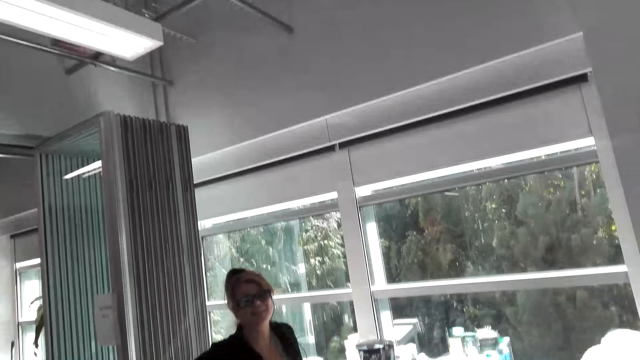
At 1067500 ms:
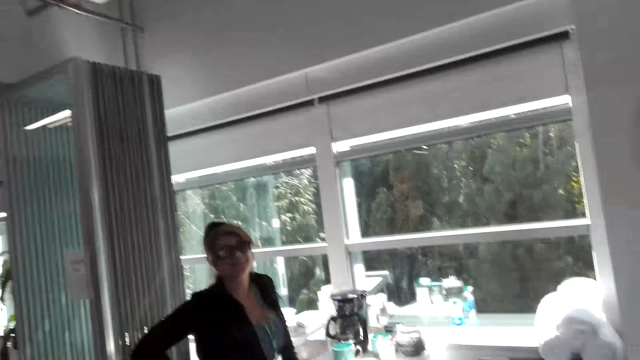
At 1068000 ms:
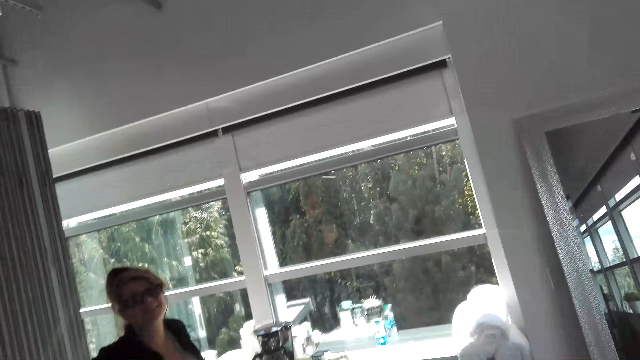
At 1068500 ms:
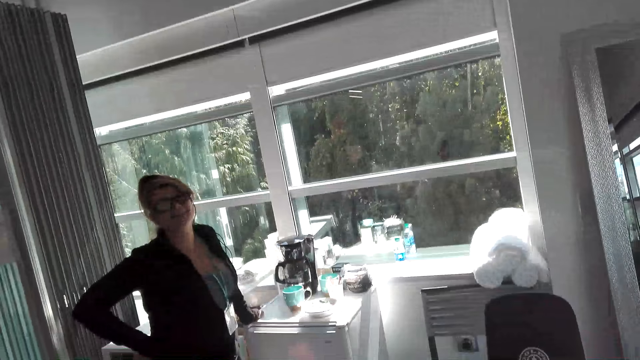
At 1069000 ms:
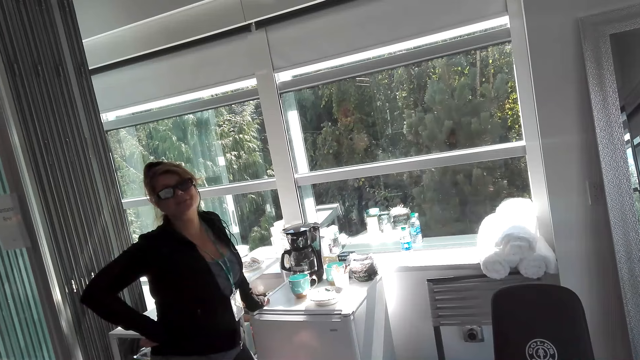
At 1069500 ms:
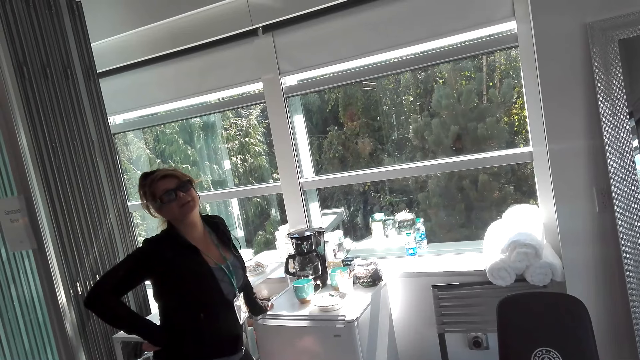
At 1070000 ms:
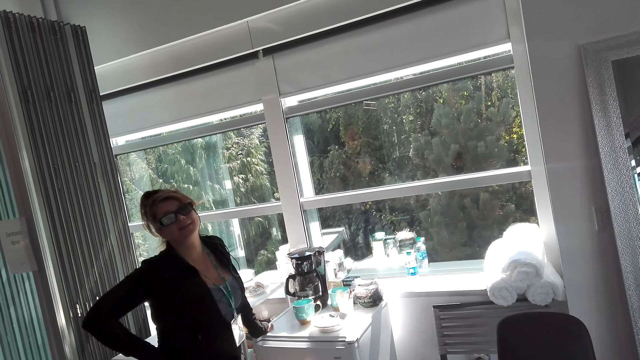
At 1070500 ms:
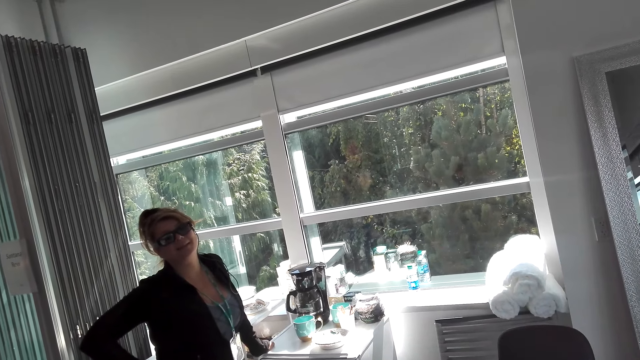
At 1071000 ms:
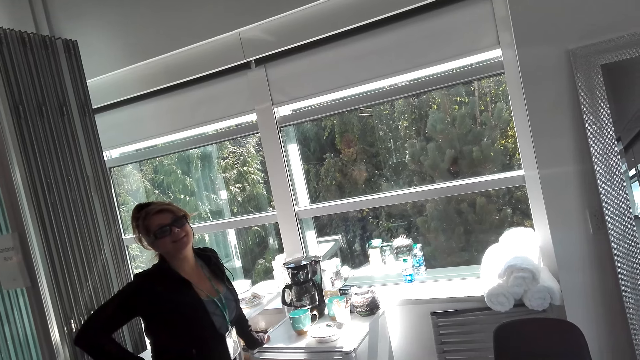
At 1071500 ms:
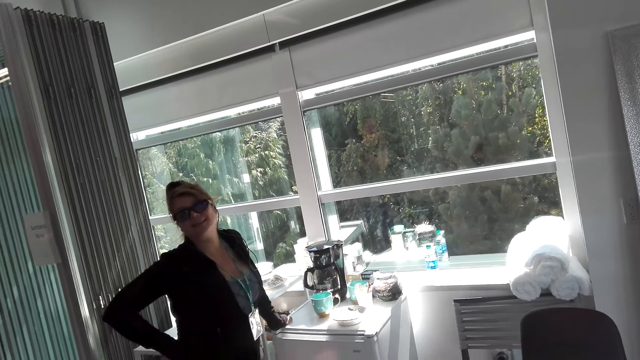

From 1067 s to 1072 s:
The camera wearer talks to a girl.

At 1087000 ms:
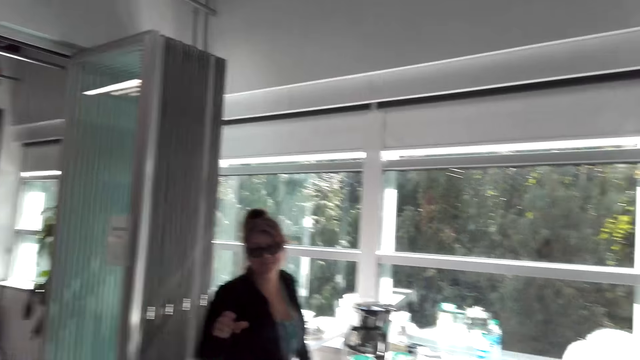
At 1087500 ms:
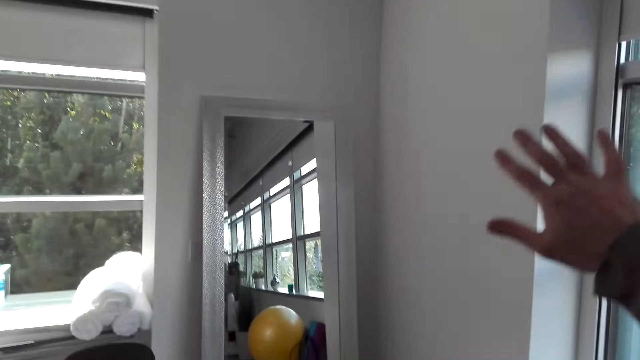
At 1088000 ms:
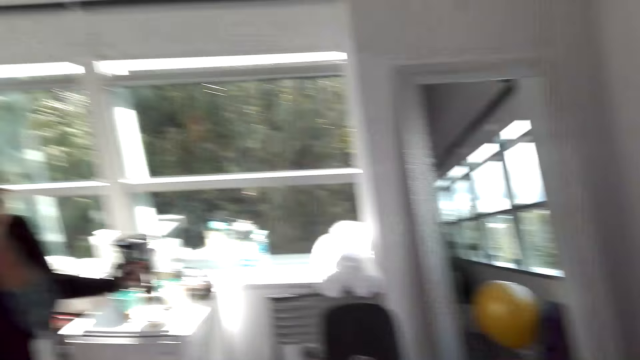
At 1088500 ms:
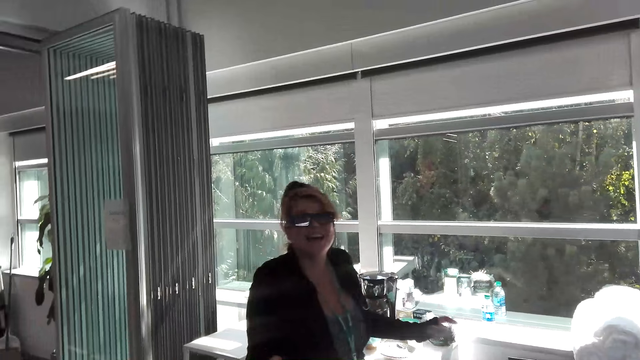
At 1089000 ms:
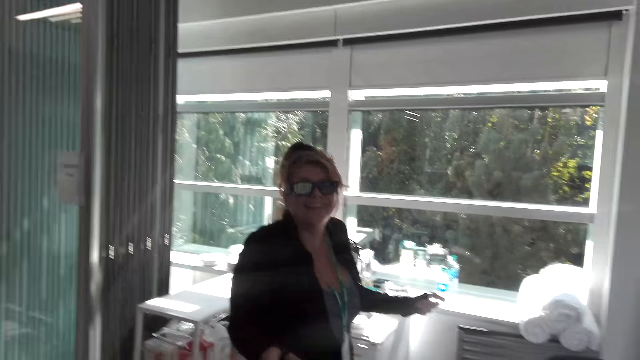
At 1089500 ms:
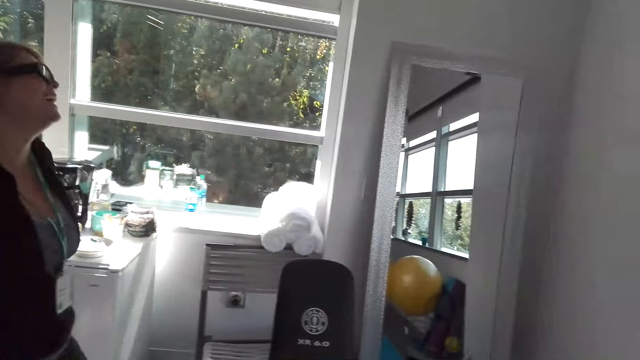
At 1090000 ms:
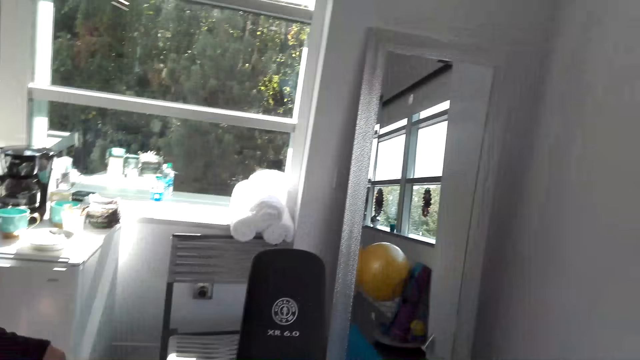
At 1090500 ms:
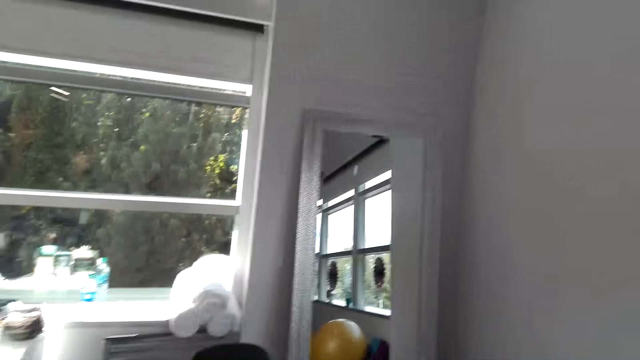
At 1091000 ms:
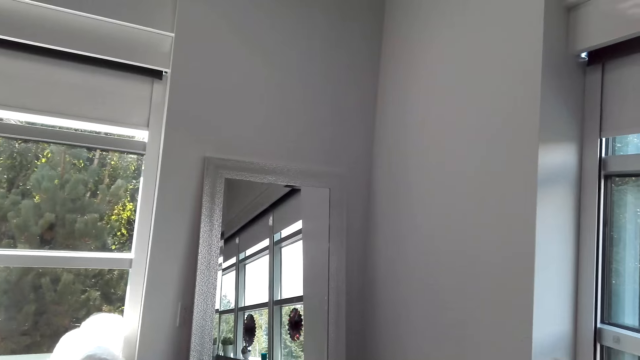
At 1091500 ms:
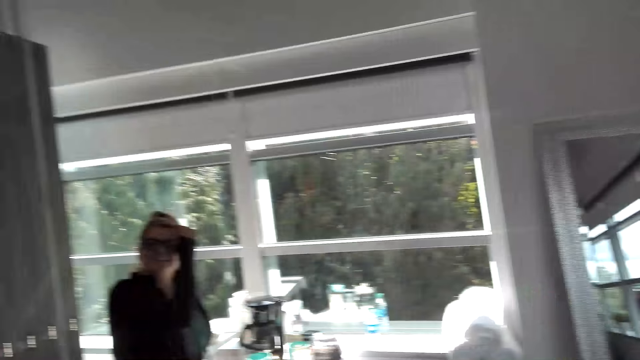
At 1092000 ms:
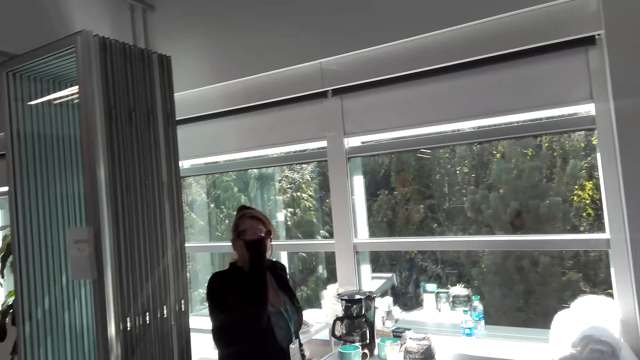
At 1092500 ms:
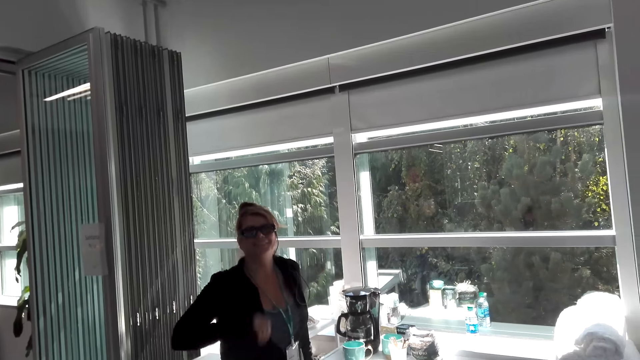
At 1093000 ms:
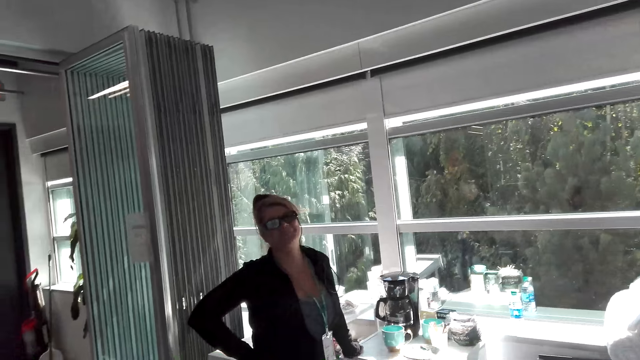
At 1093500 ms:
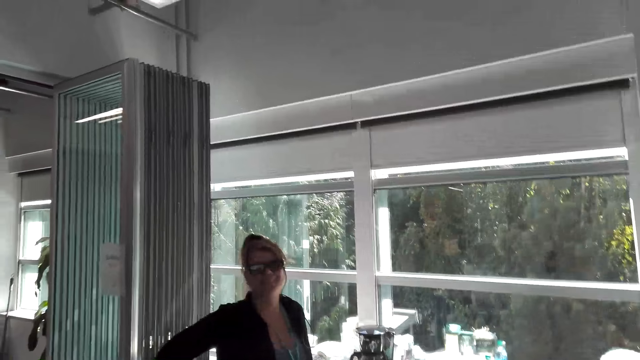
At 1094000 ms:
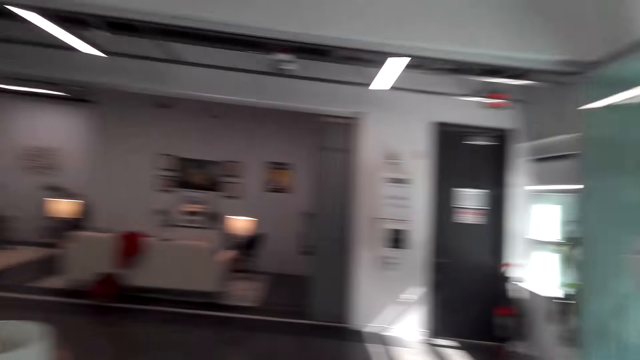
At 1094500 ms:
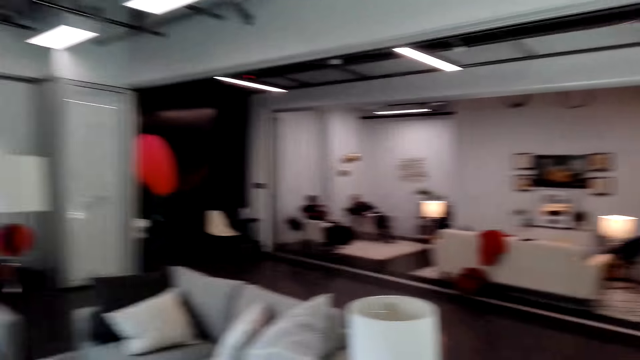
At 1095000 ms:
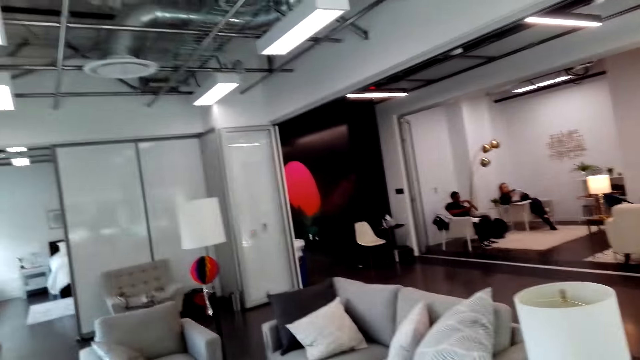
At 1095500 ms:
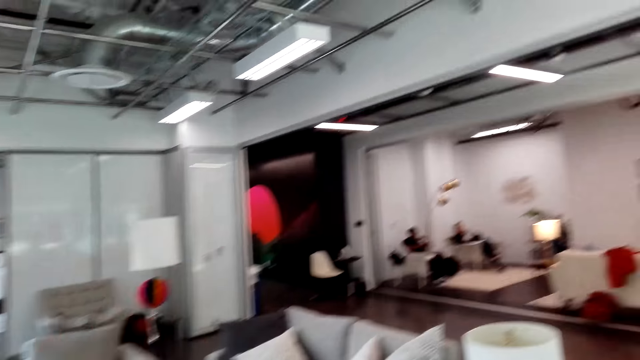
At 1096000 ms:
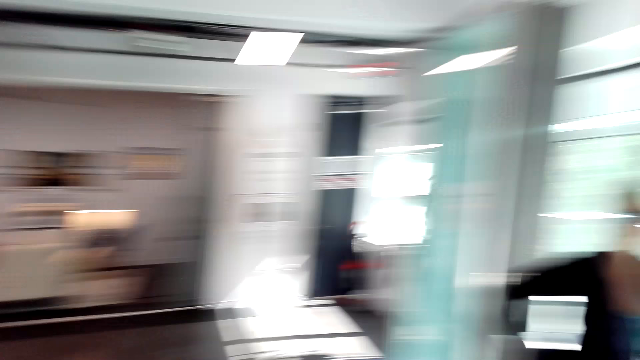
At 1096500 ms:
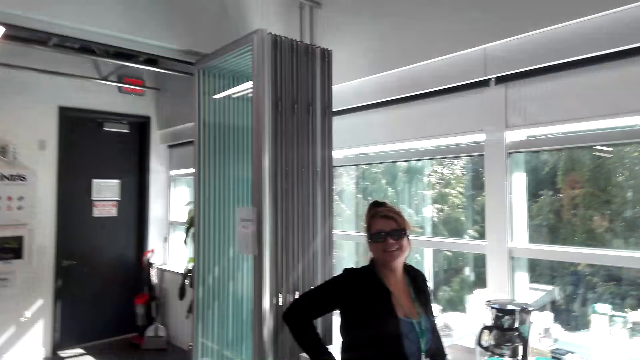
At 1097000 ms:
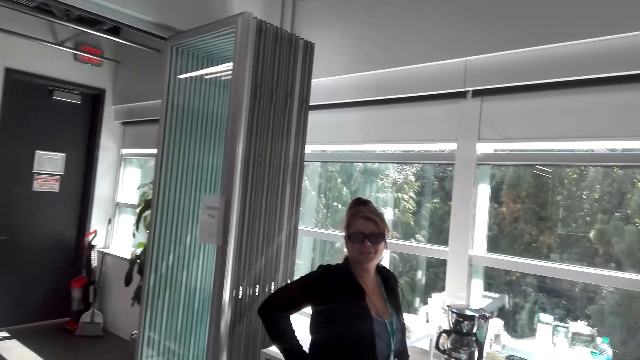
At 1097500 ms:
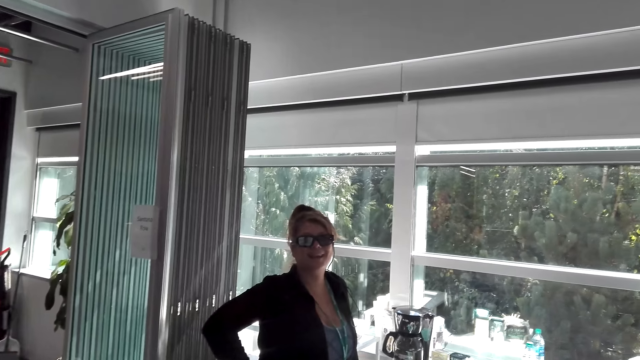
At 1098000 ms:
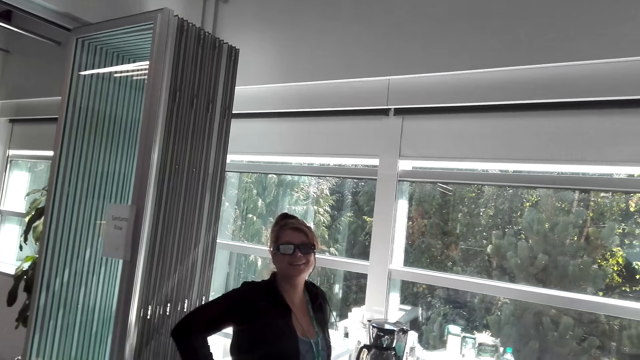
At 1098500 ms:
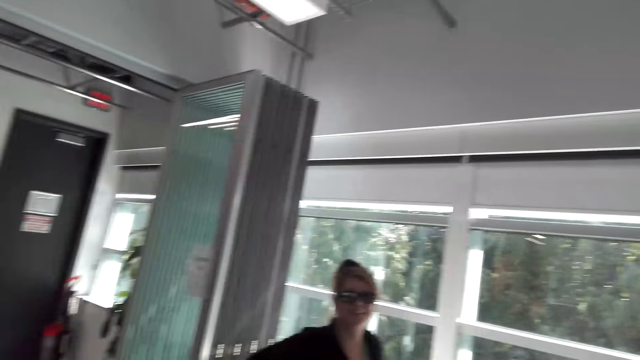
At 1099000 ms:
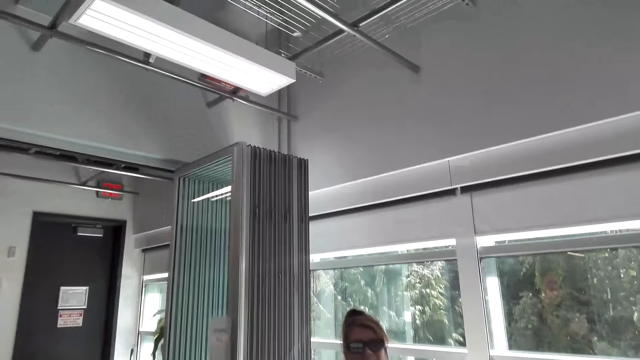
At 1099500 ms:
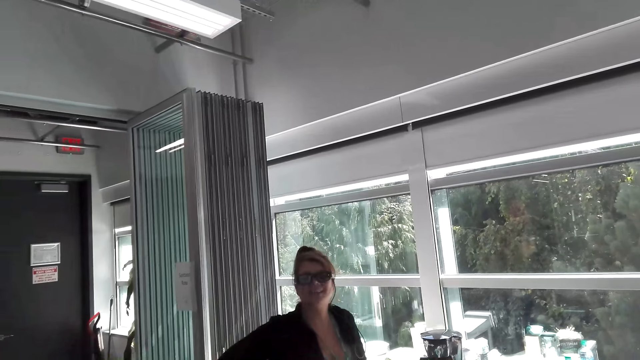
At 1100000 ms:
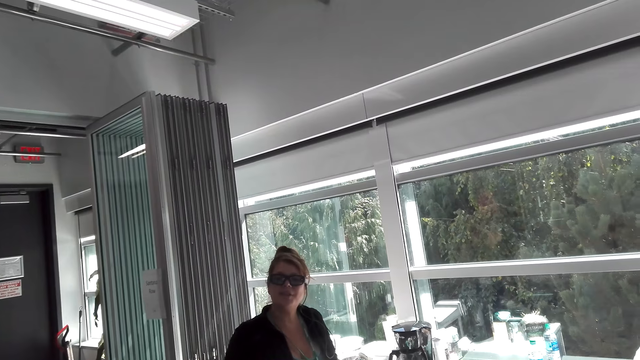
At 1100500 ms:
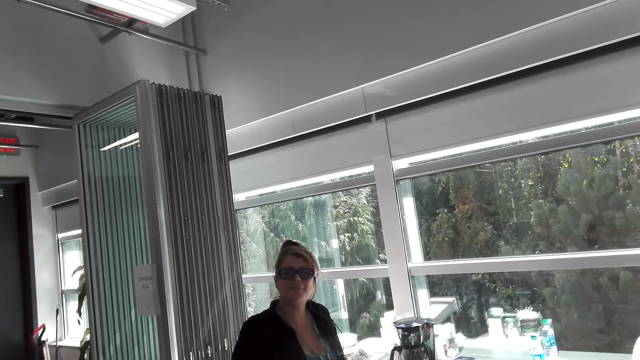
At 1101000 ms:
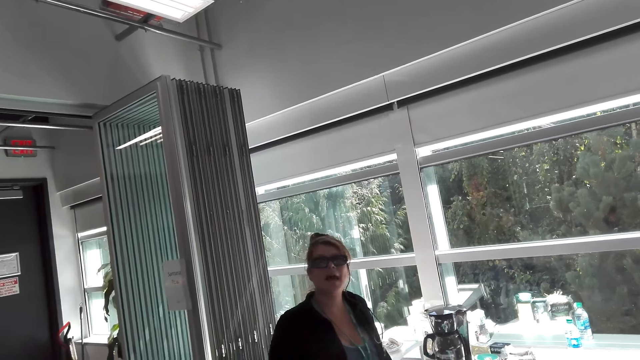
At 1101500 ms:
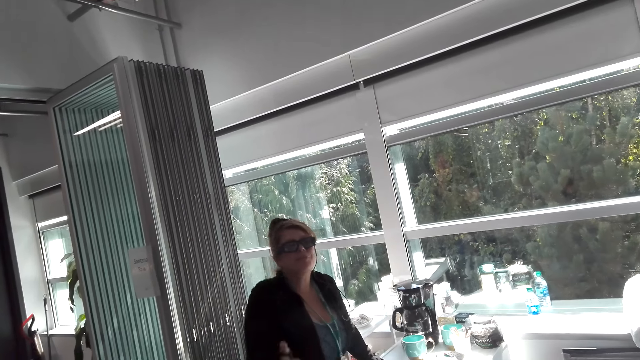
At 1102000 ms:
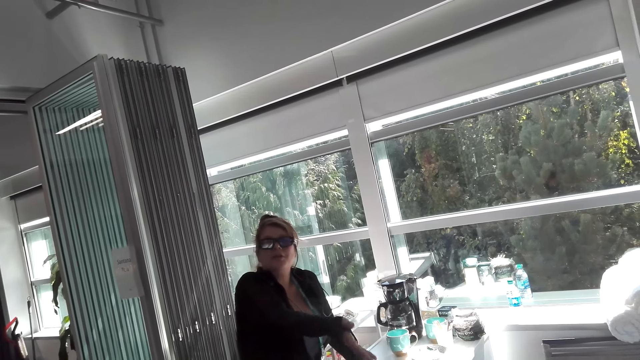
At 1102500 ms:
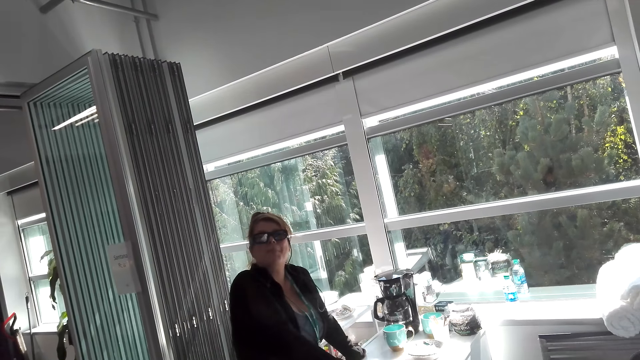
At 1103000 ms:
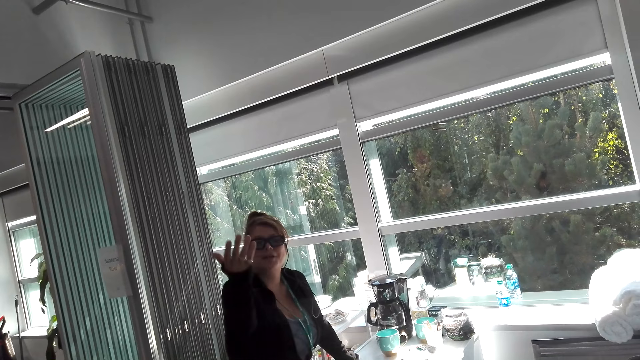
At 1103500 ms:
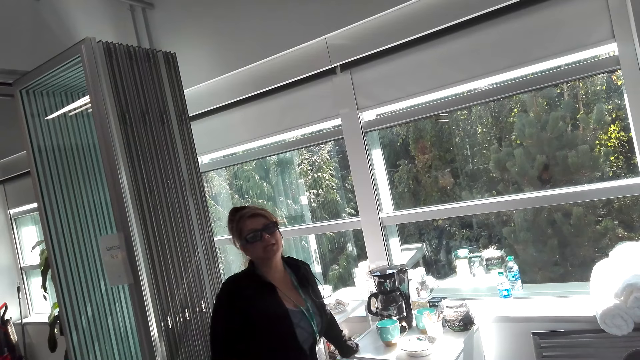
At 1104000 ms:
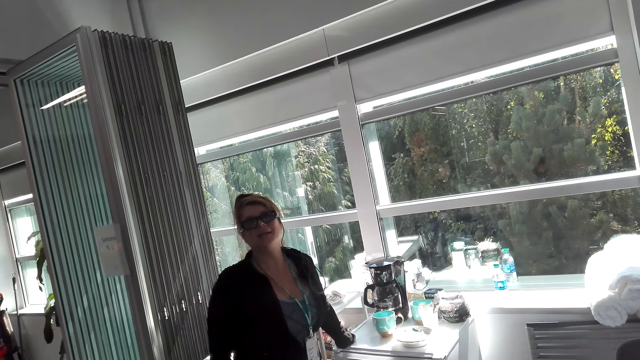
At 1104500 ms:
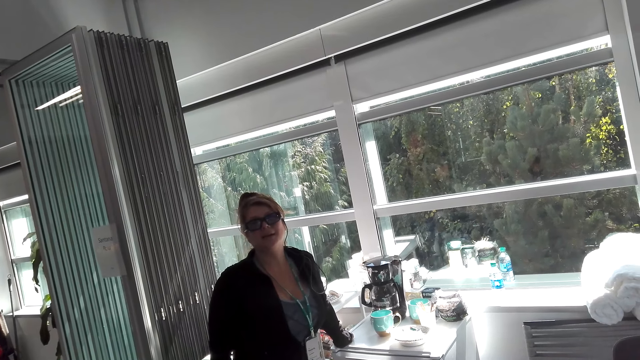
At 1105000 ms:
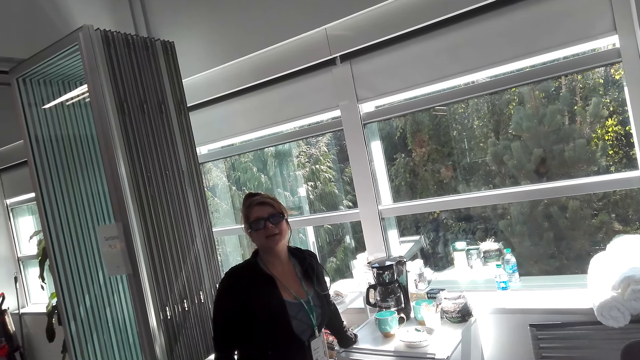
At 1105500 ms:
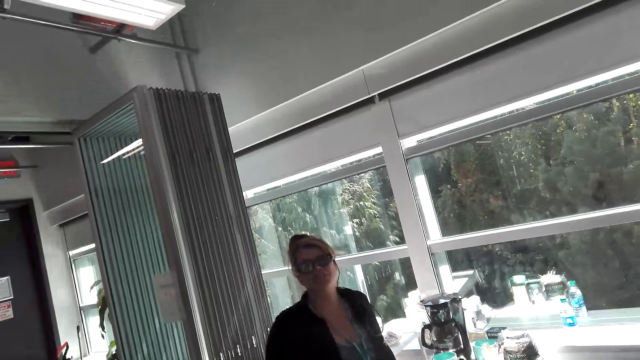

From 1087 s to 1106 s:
The camera wearer raises the hand. They talk to a girl. The girl touches the glasses. The camera wearer raises the hand. They talk to the girl.
